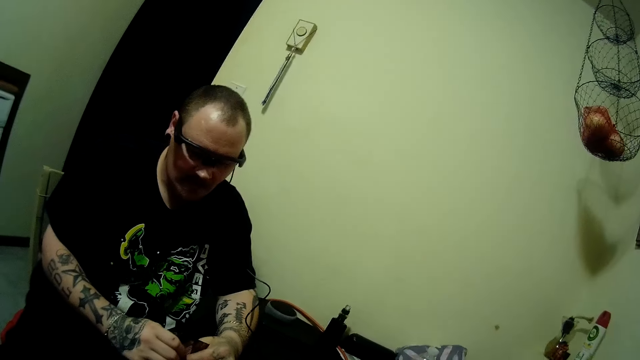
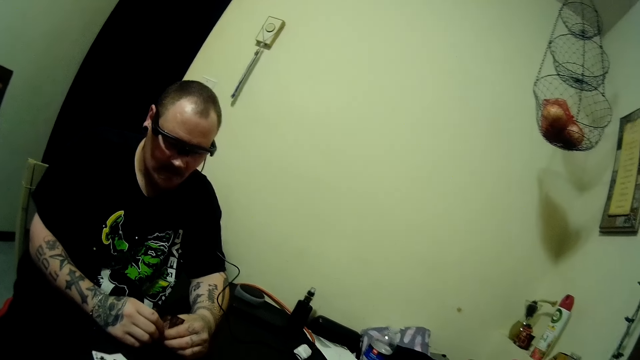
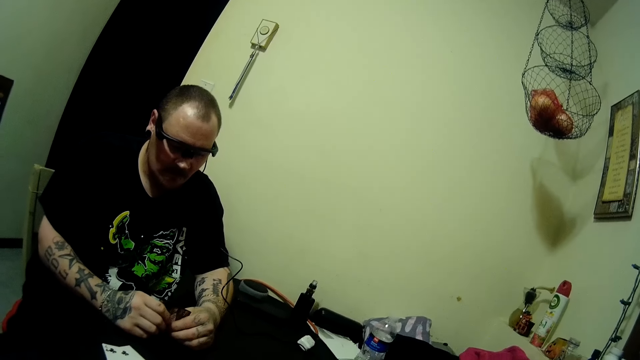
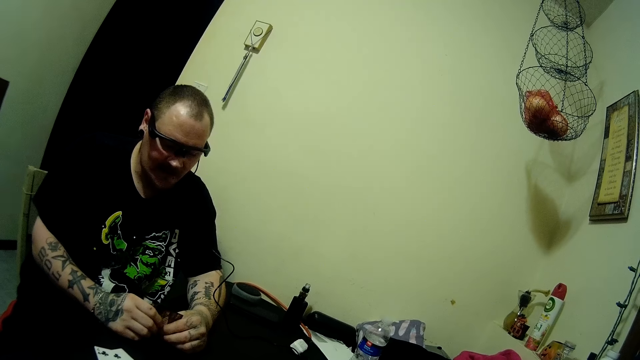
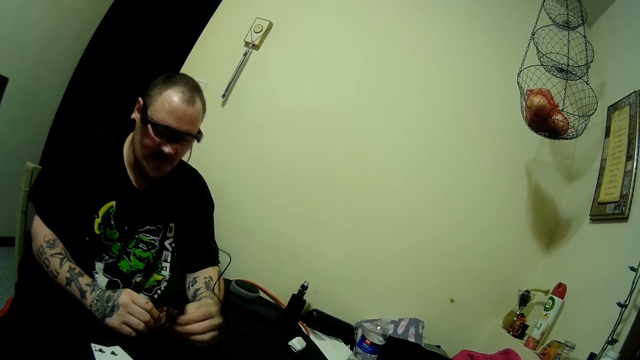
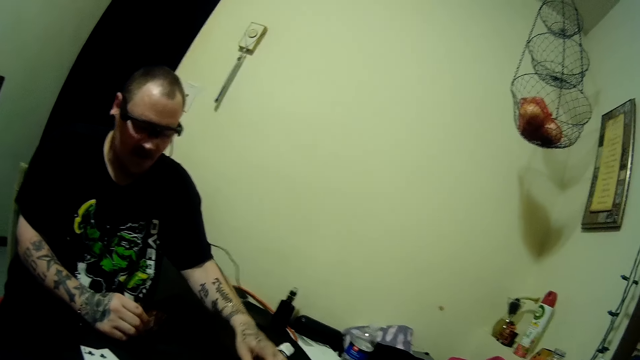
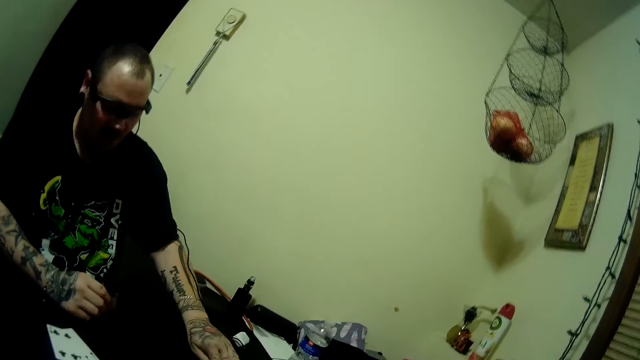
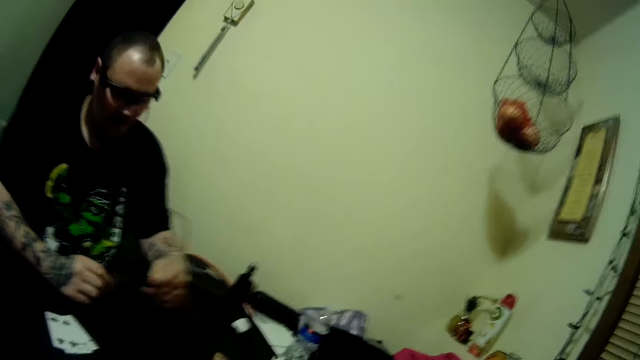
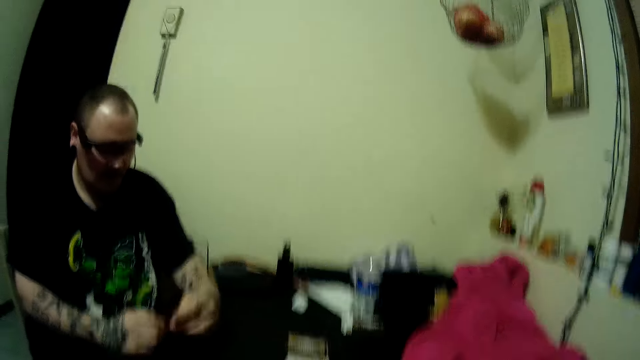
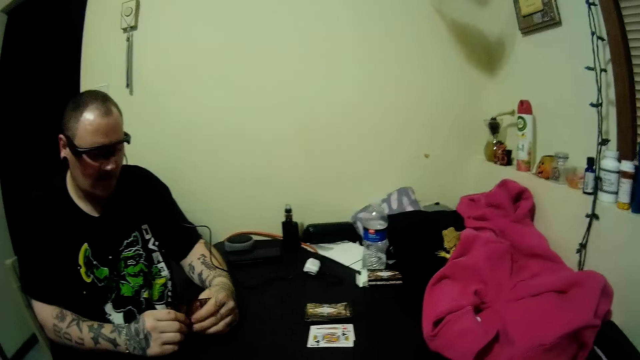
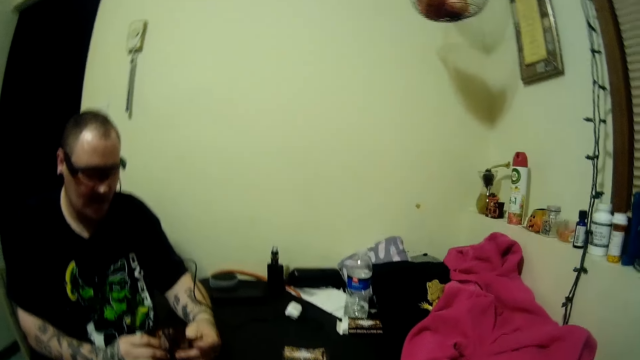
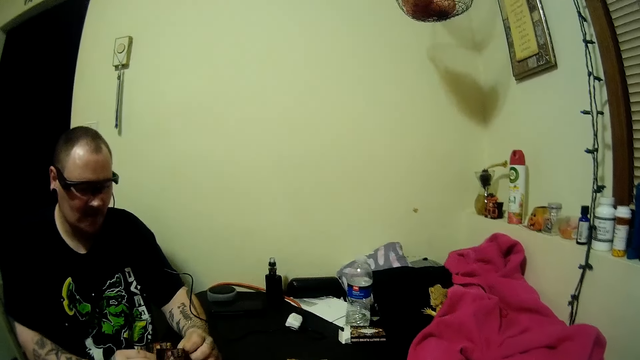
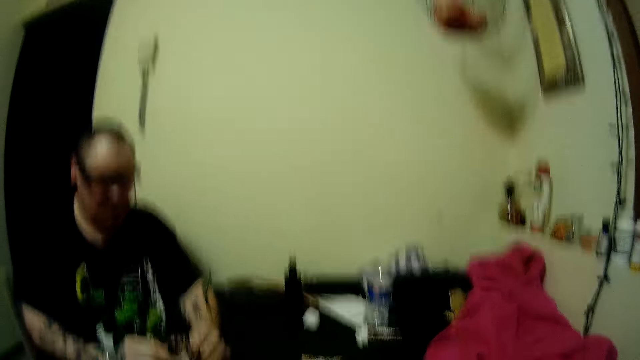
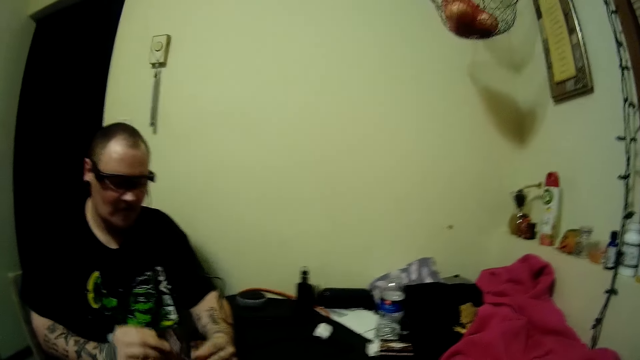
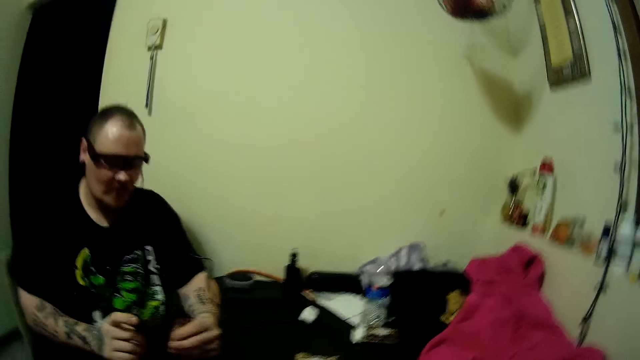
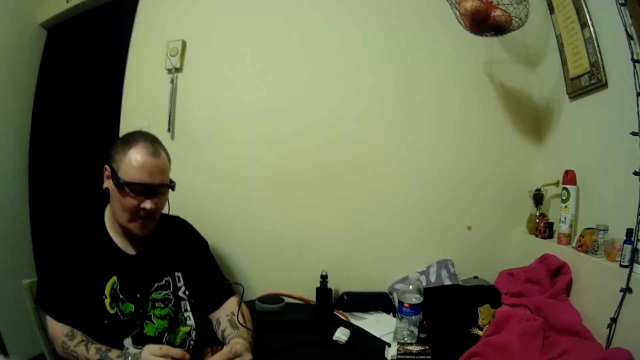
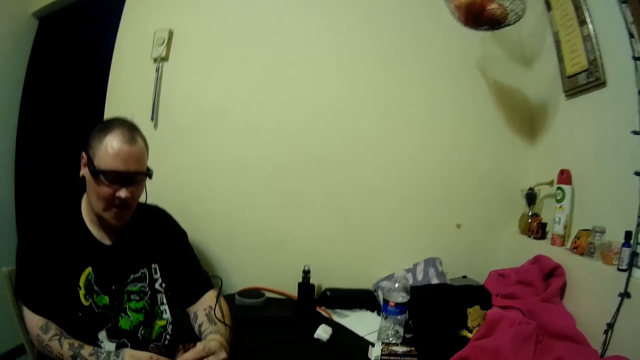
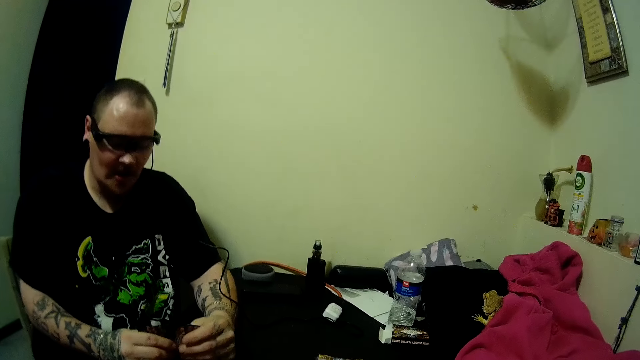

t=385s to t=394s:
The man picks up a card from the table with his left hand and arranges the cards in his two hands.

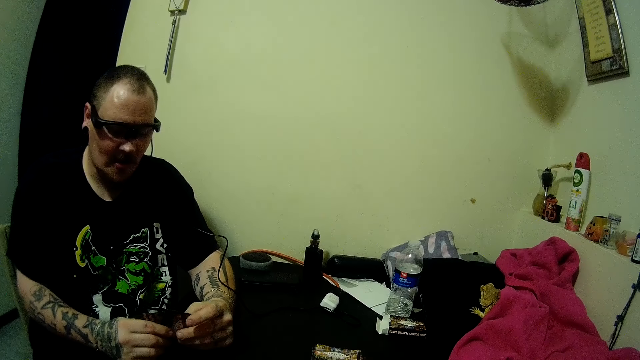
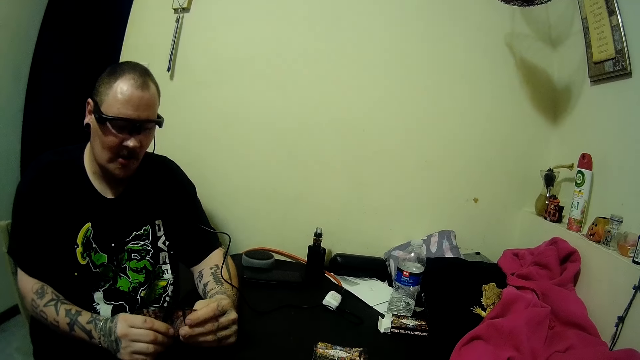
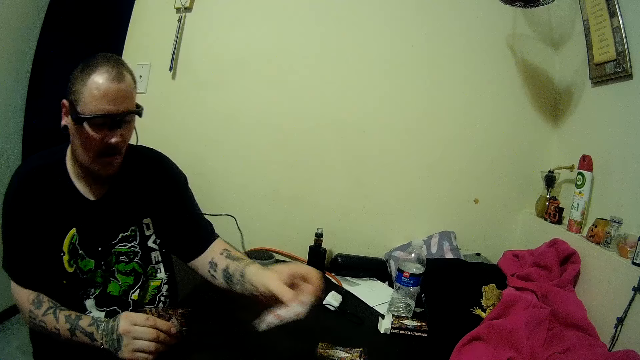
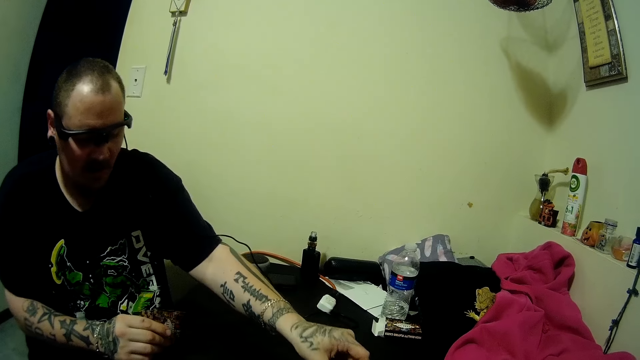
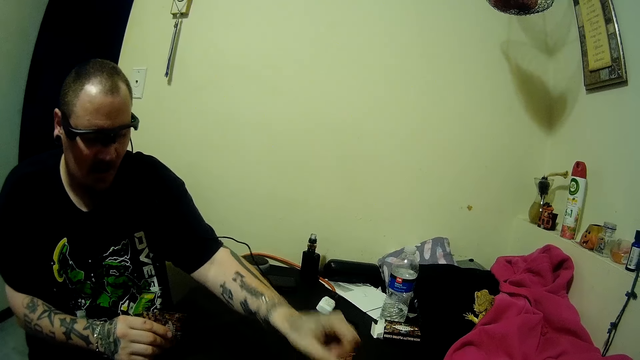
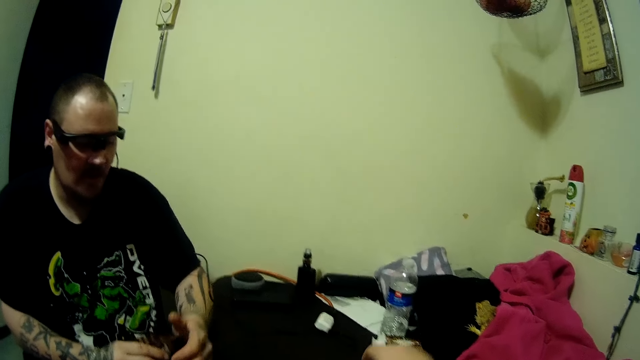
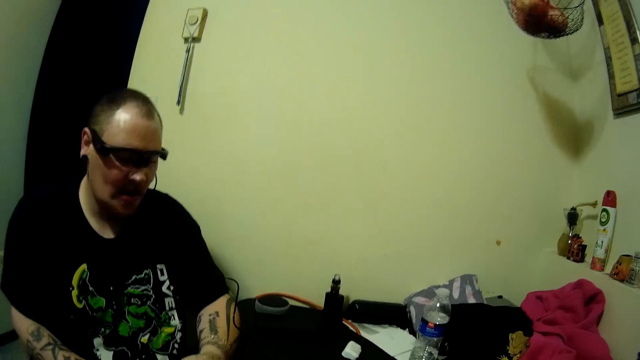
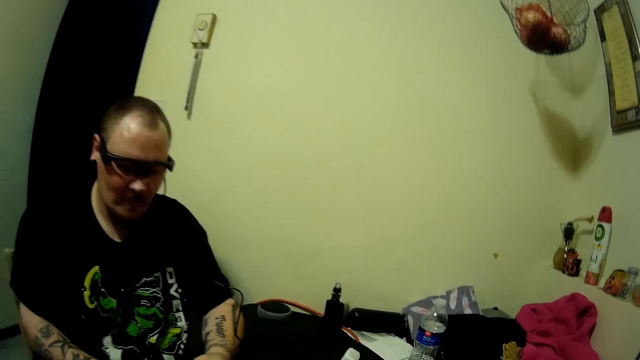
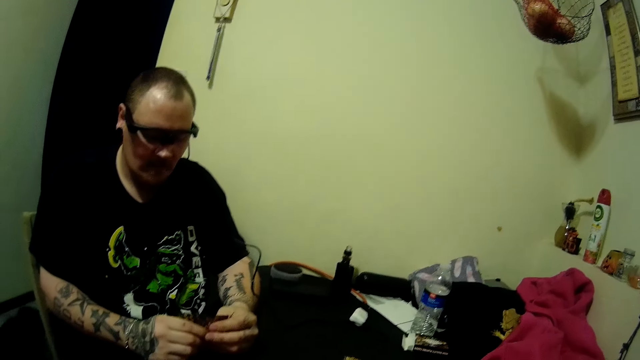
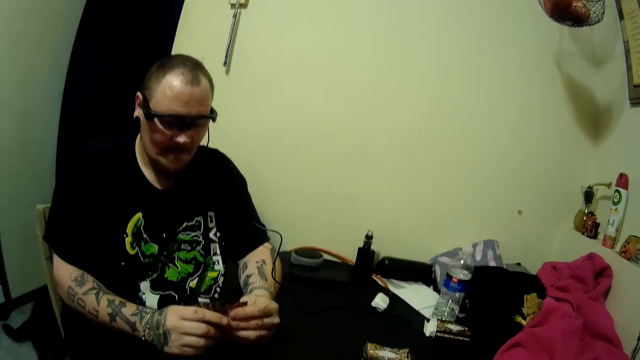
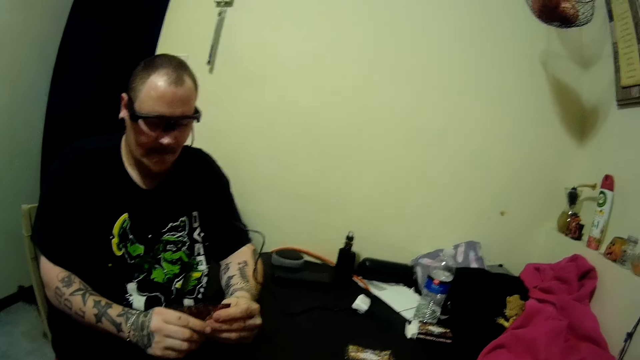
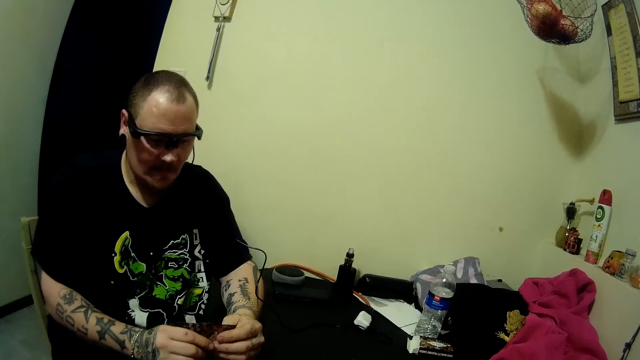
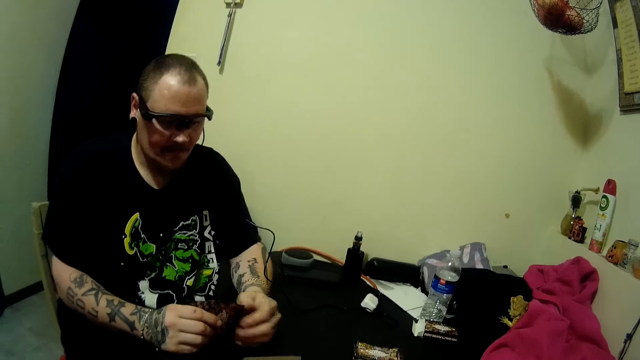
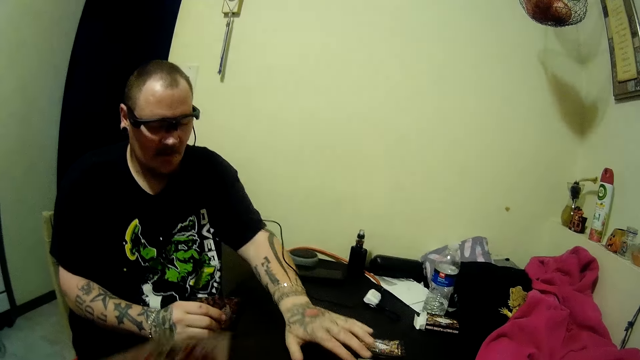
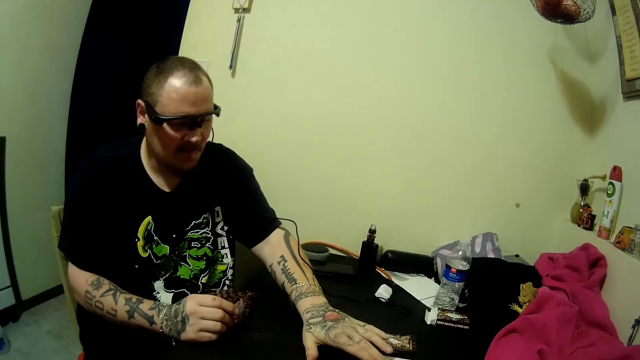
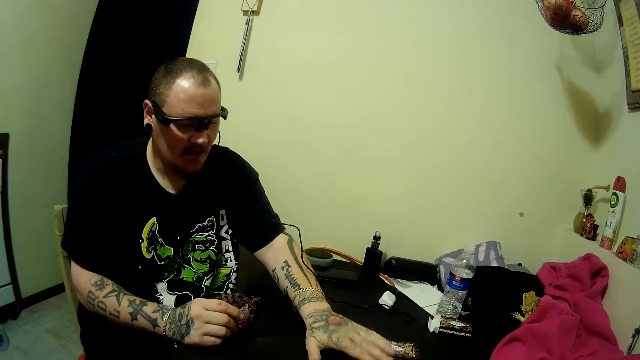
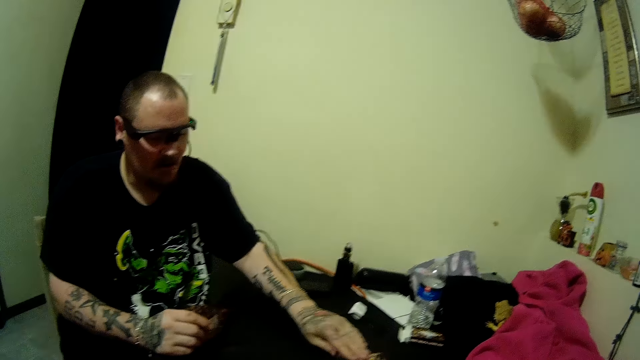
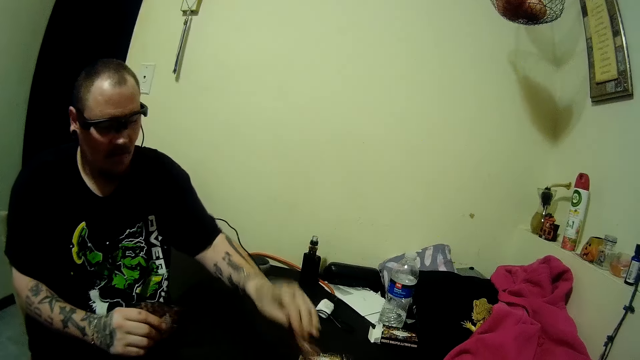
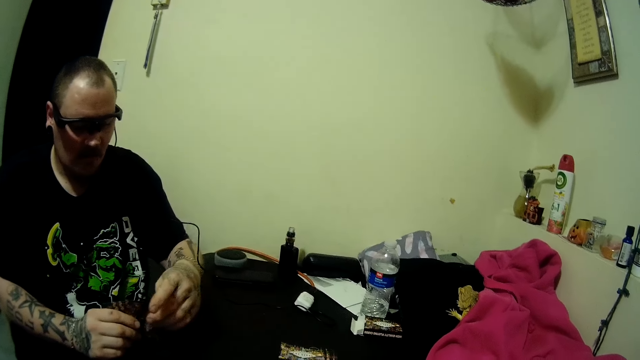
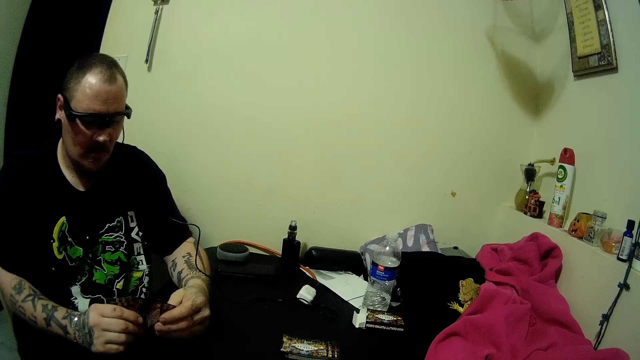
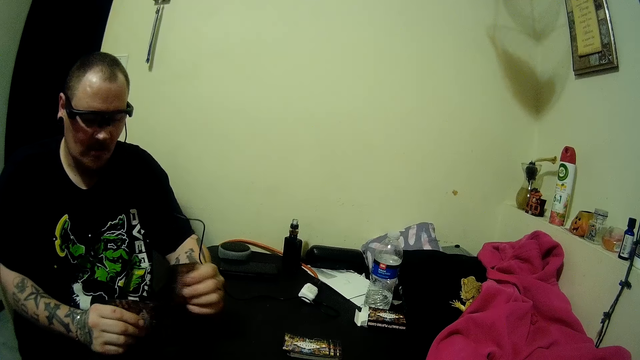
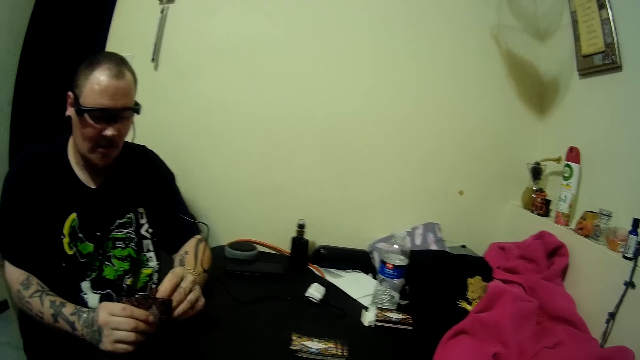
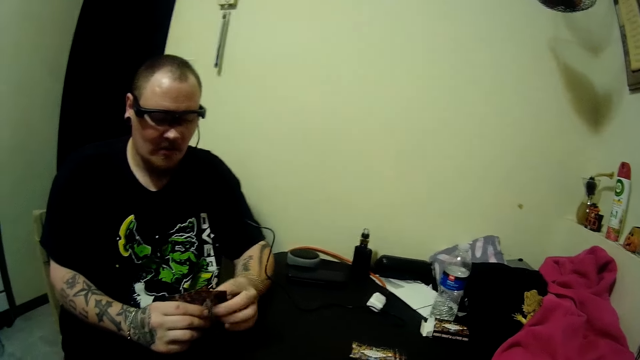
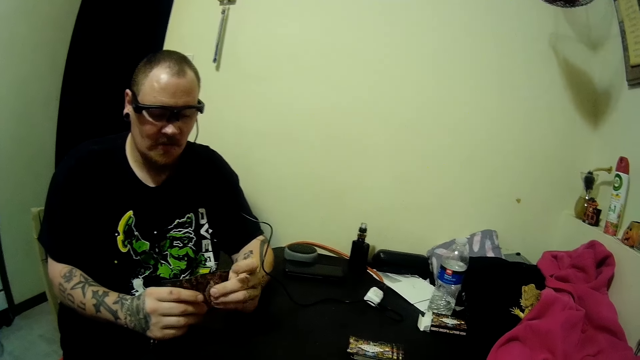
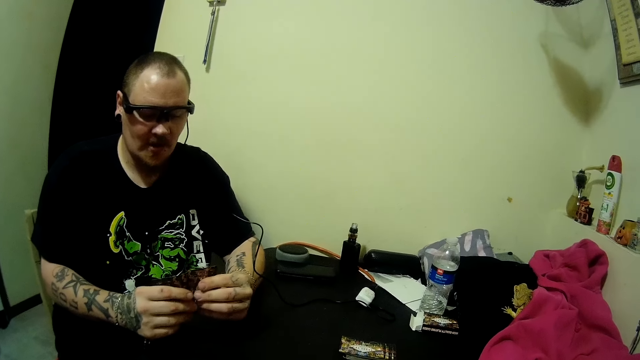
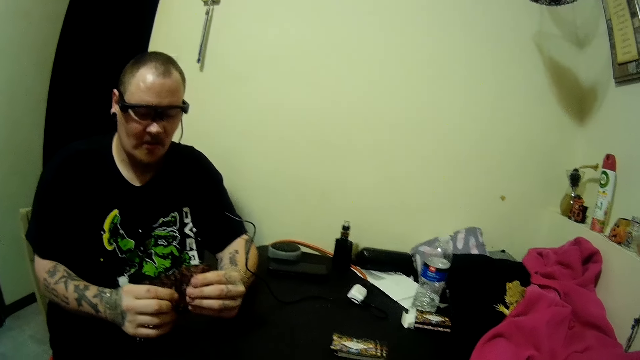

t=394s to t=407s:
A man places a card on the table with his left hand. He holds the cards with his two hands. The camera wearer takes the play card. The man places his left hand. He picks up the card from the table with his left hand, holds the cards with his two hands, and arranges the cards in his hands.
